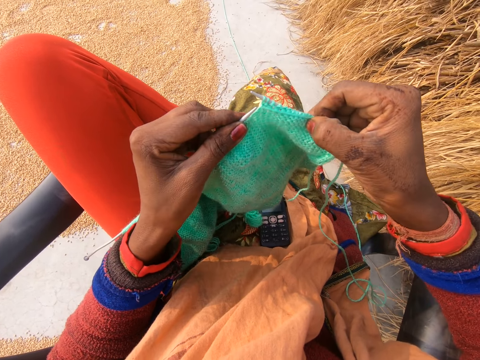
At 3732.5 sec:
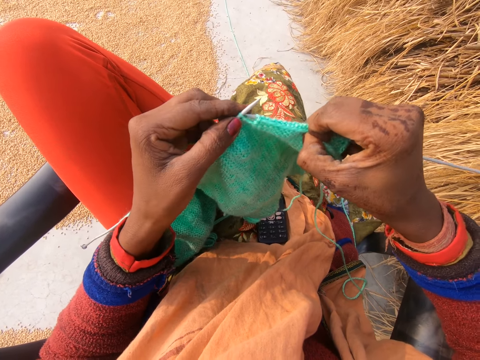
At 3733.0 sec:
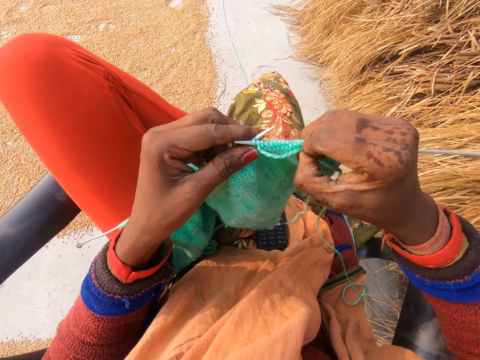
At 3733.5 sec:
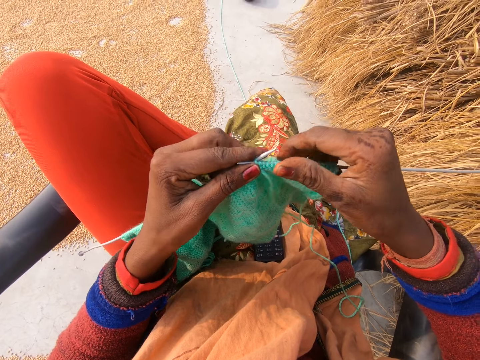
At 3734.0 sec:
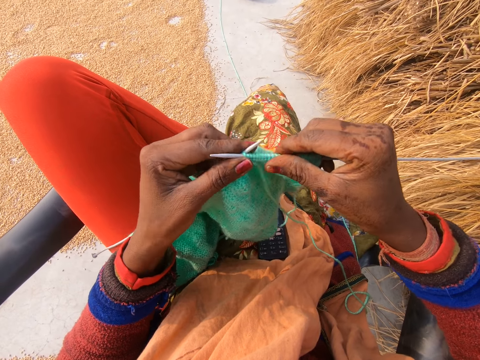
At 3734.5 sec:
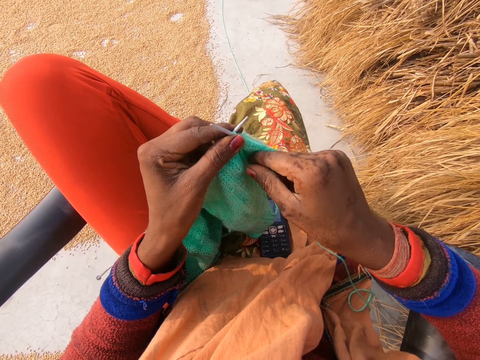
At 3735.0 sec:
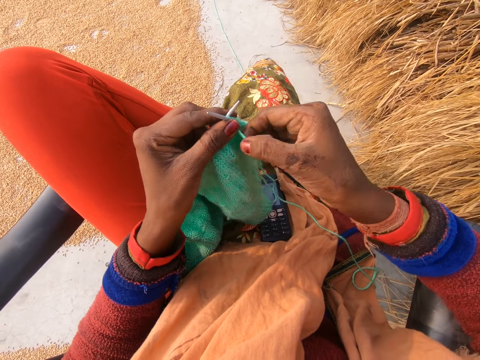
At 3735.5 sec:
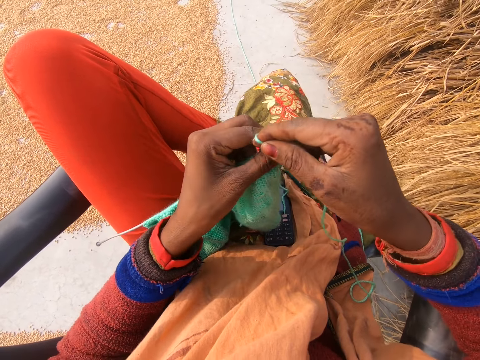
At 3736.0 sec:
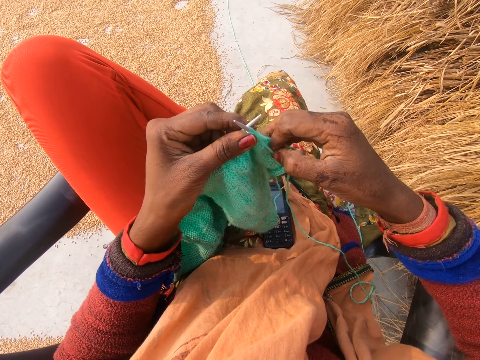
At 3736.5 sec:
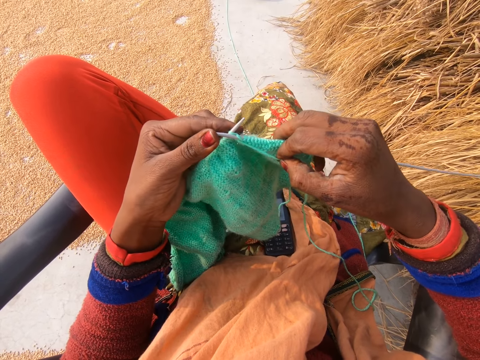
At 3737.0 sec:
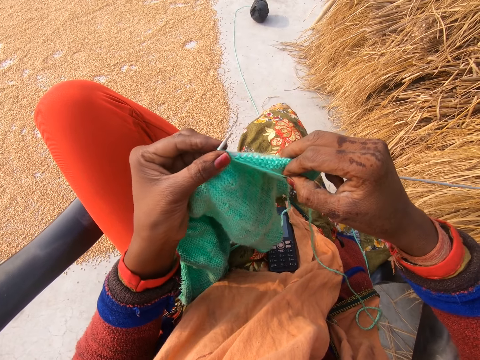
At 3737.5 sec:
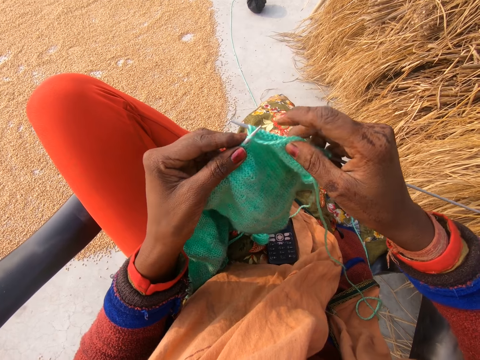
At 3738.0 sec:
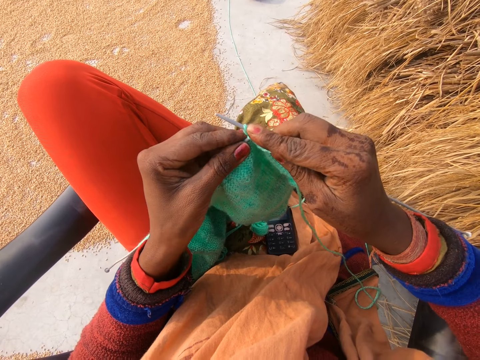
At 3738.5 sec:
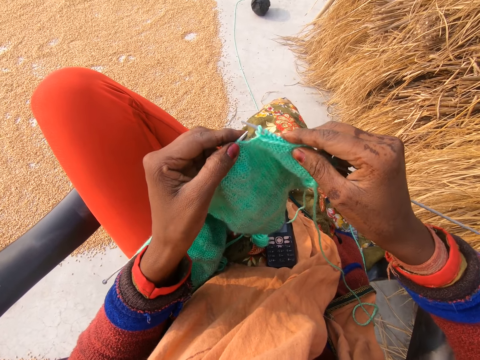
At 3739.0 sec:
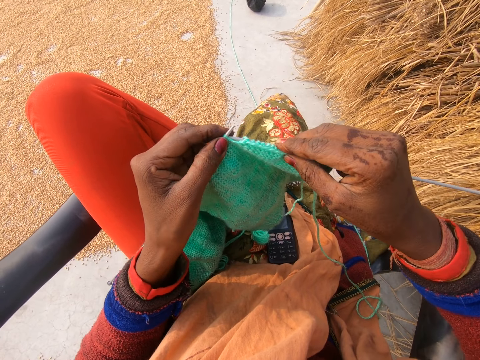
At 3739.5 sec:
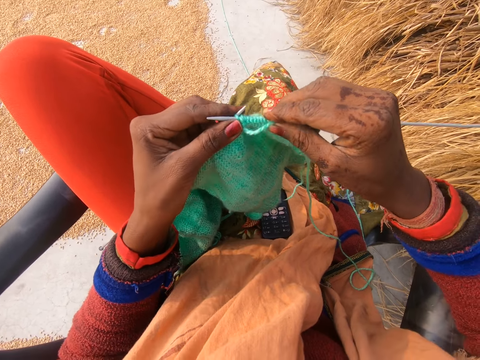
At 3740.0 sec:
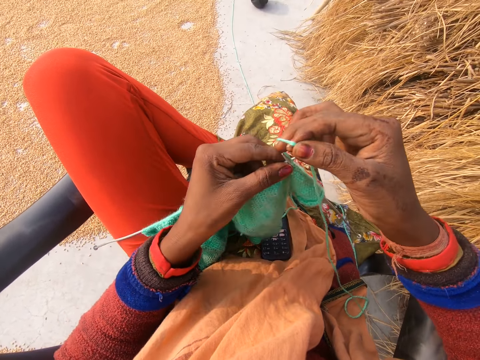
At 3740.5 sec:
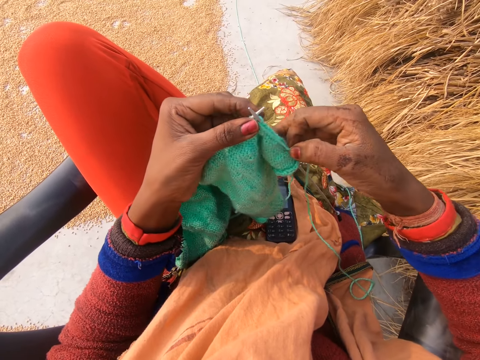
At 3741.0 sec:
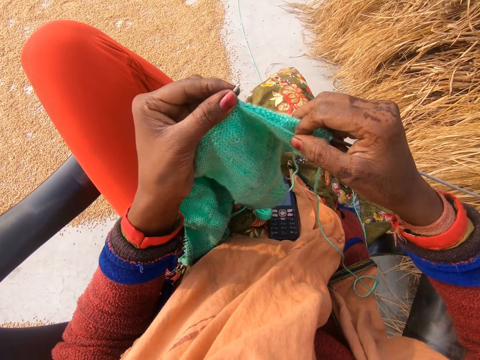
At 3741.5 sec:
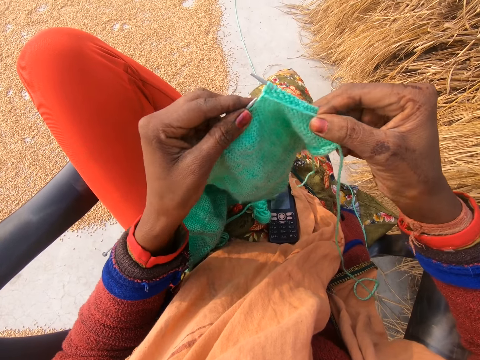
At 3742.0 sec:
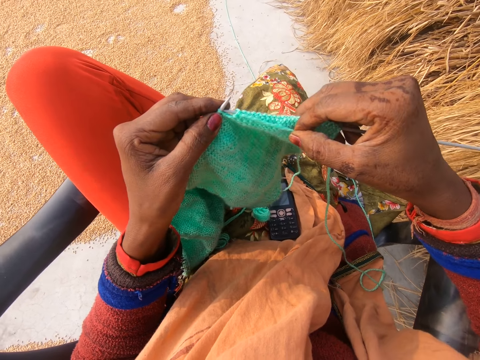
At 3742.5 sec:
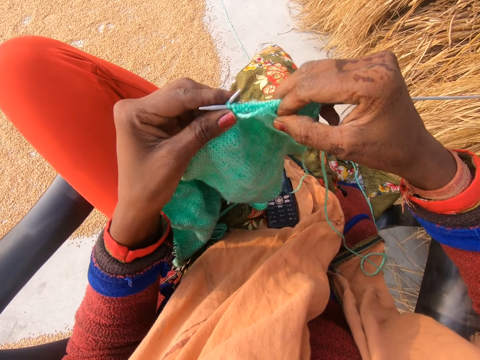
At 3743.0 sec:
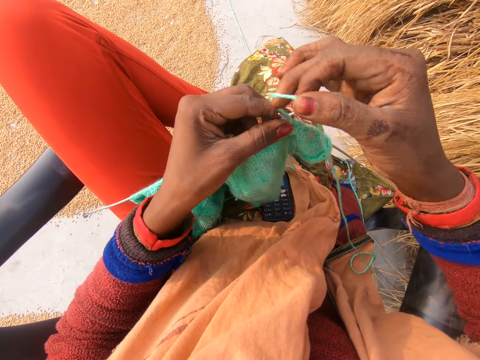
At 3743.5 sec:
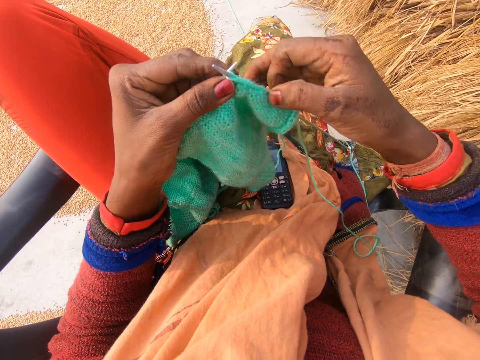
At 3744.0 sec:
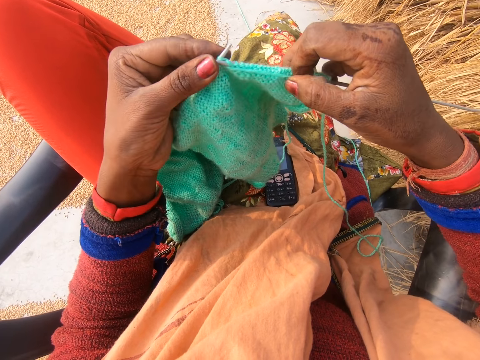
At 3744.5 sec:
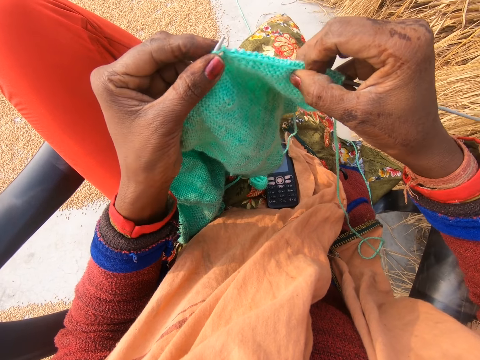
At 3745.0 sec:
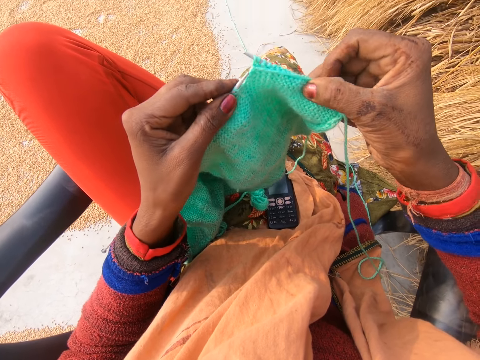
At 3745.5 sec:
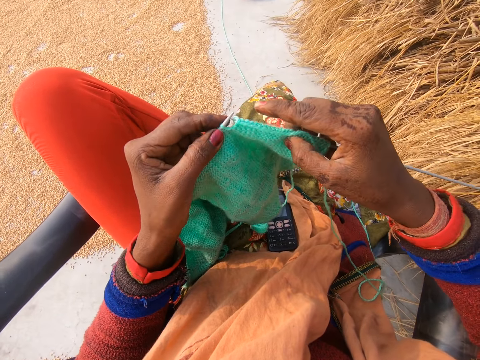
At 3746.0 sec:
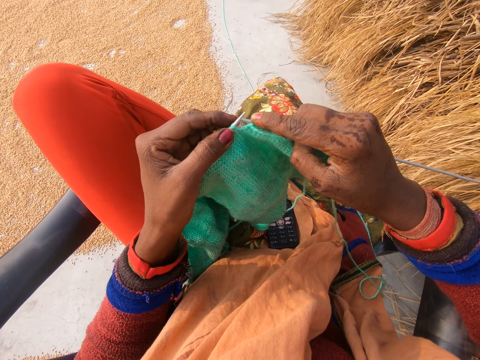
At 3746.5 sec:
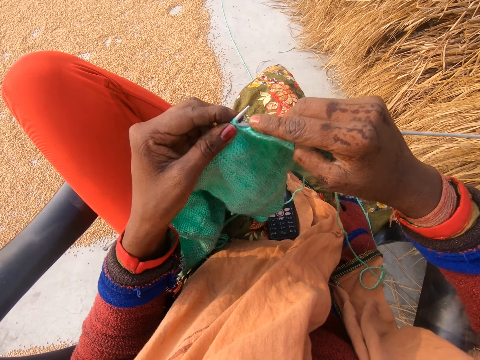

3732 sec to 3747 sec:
The camera wearer holds the fabric. She adjusts the crochet in her hand. She rotates the knitting thread around the needle. She crochets with the yarn in her hand. She knits the fabric with the knitting needles. She rotates the knitting thread around the needle and knits the fabric with the knitting needles. She rotates the knitting thread around the needle and knits the fabric with the knitting needles.

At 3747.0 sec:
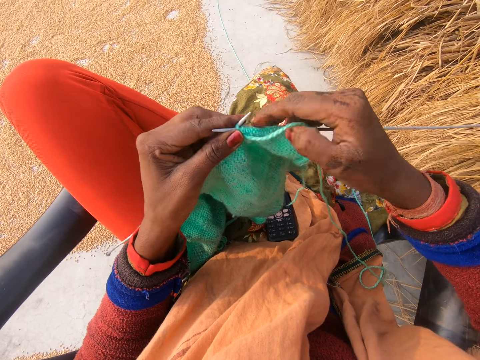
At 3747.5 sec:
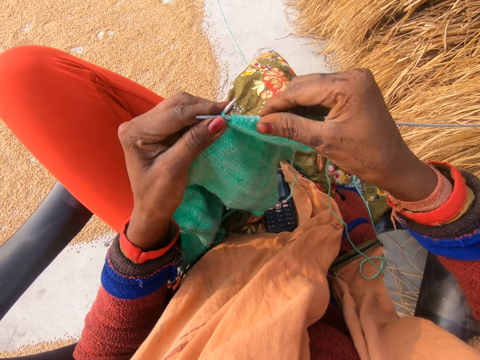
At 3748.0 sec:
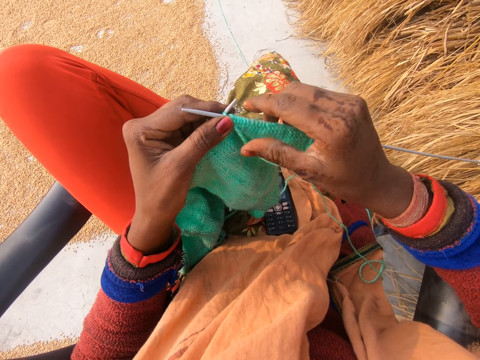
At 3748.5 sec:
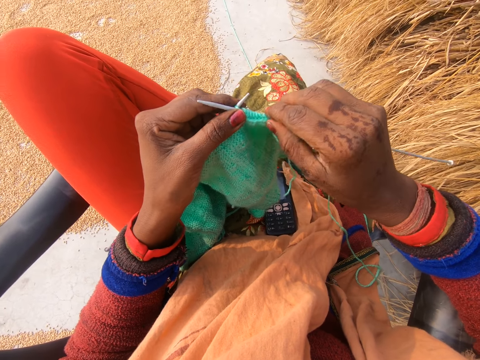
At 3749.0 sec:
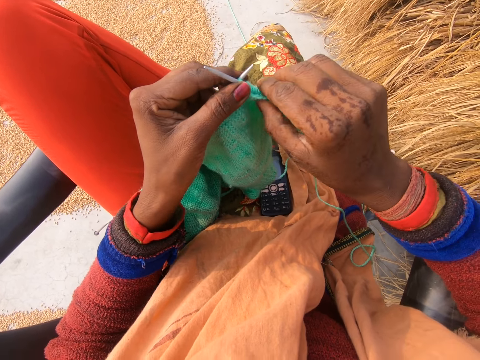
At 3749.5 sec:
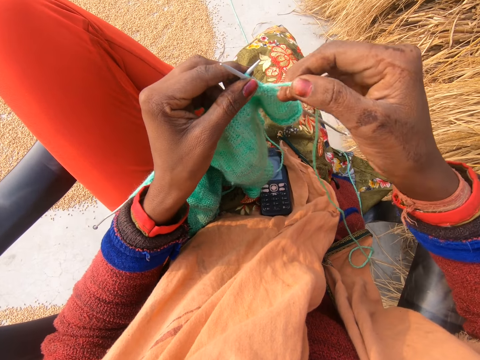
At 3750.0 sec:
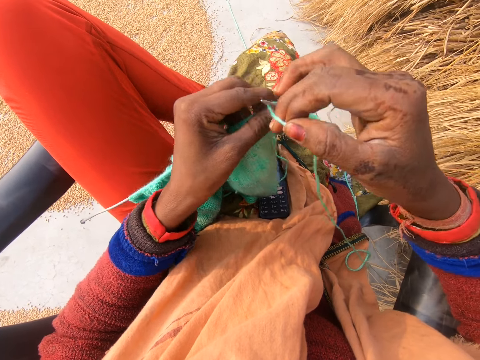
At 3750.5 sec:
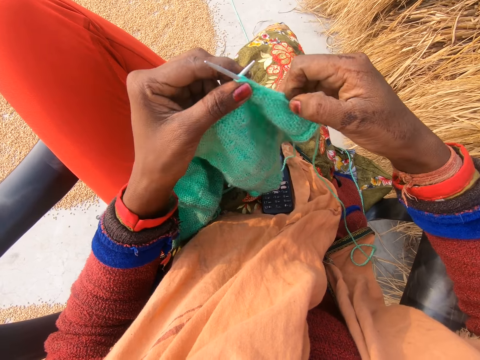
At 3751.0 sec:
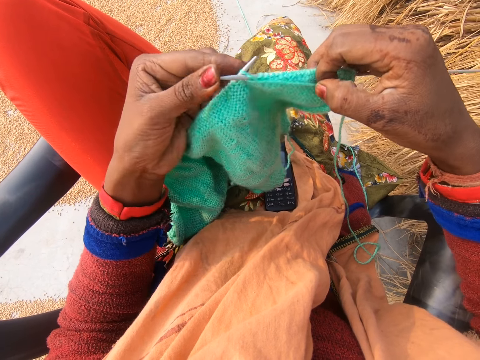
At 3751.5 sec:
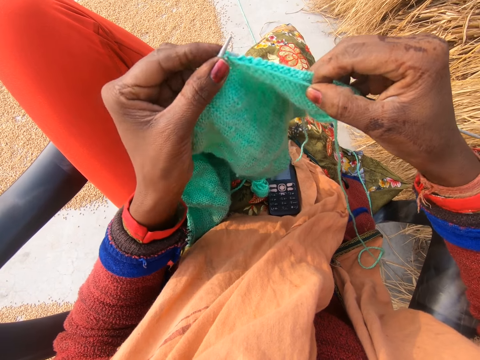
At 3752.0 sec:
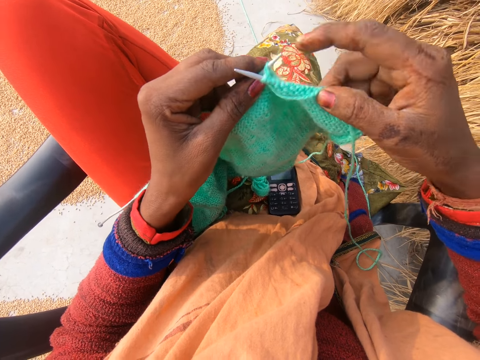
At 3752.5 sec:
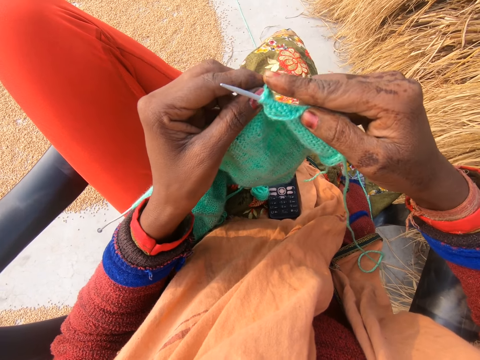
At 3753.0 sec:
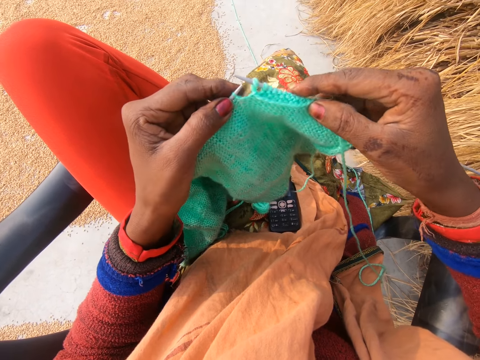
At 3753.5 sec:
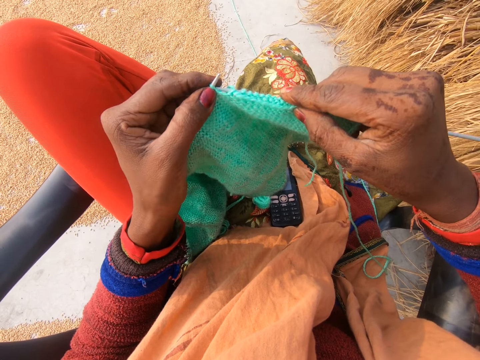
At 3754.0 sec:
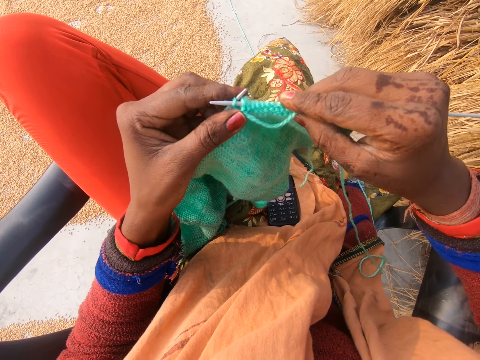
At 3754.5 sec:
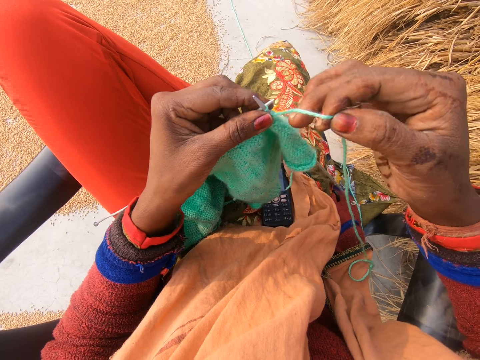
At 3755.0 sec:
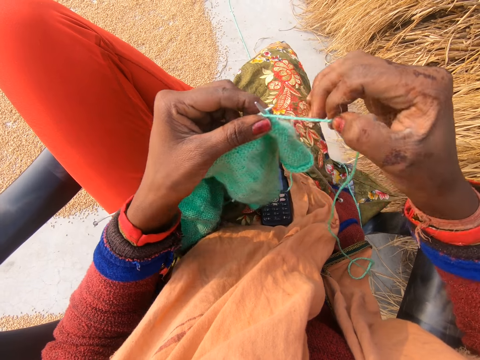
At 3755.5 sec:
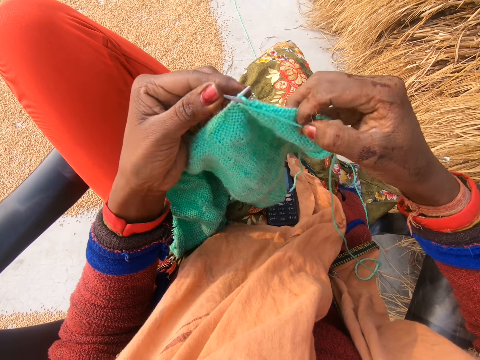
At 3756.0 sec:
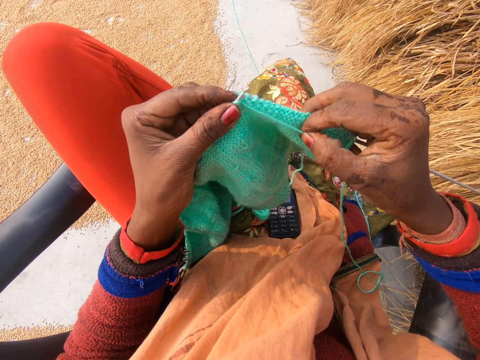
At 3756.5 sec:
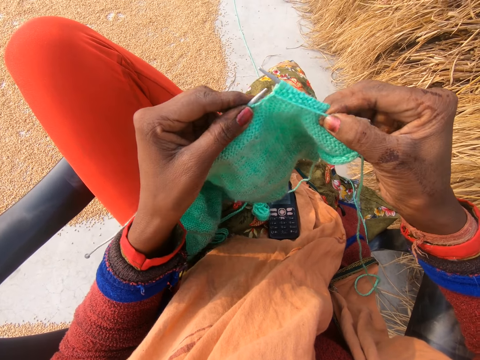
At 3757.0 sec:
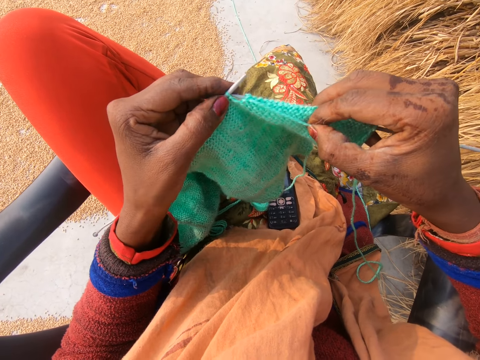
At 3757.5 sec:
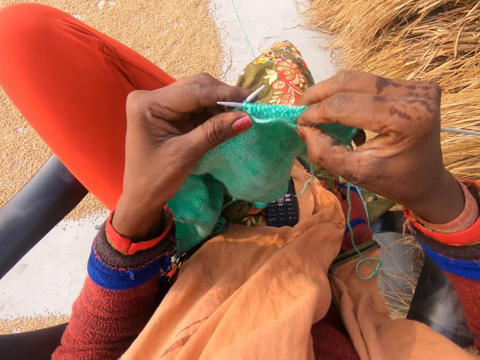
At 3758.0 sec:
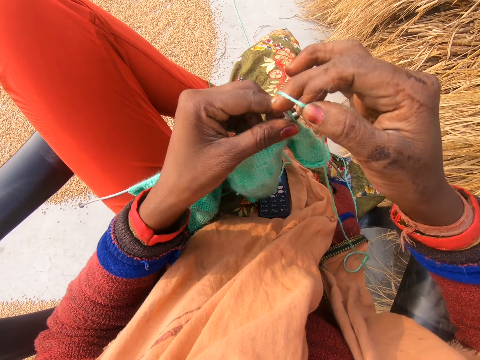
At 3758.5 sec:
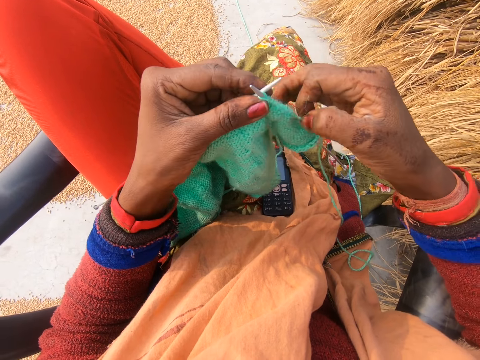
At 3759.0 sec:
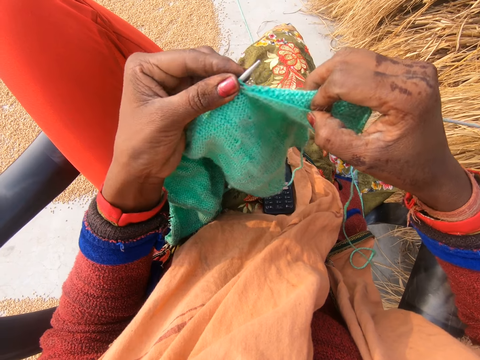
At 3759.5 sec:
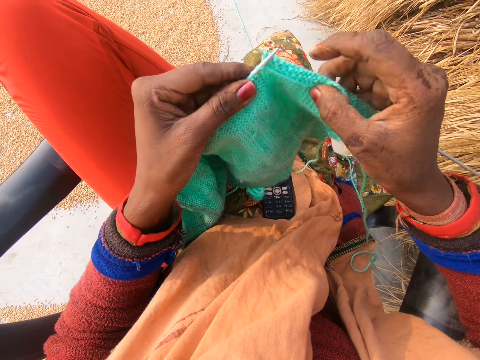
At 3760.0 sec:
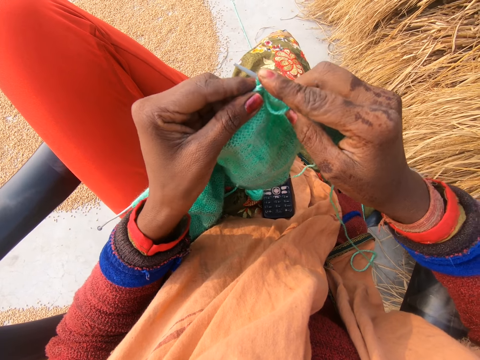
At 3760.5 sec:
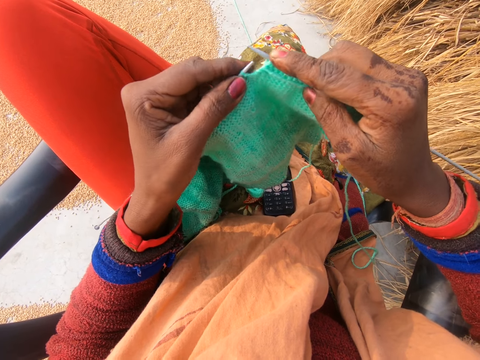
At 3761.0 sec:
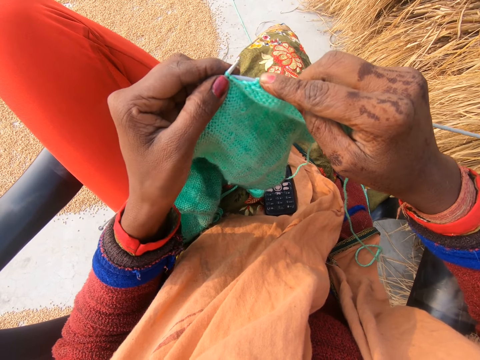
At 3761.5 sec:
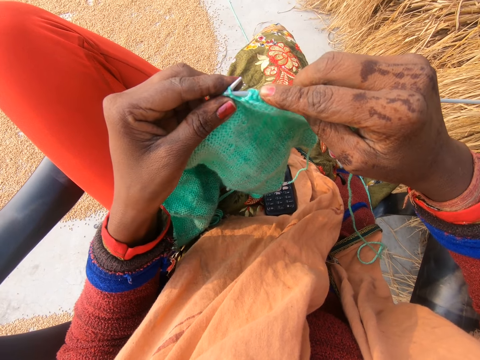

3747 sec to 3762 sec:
The camera wearer holds the fabric. She adjusts the crochet in her hand. She picks the thread. She rotates the knitting thread around the needle. She crochets with the yarn in her hand. She knits the fabric with the knitting needles. She pushes the knitting needle with a finger. She knits the fabric with the knitting needles. She rotates the knitting thread around the needle and knits the fabric with the knitting needles. She rotates the knitting thread around the needle and knits the fabric with the knitting needles. She pushes the knitting needle with a finger and knits the fabric with the knitting needles.
